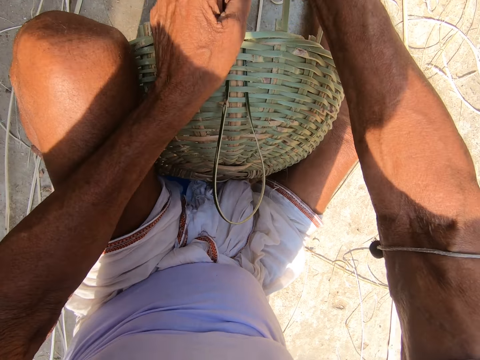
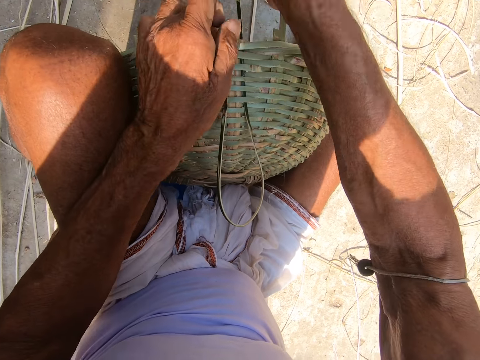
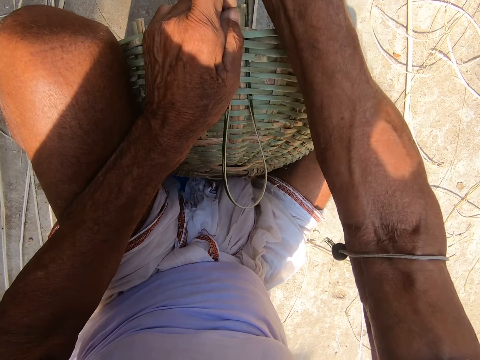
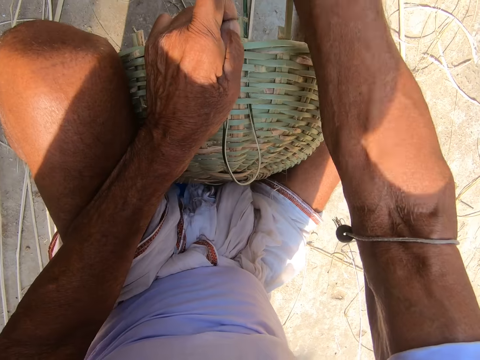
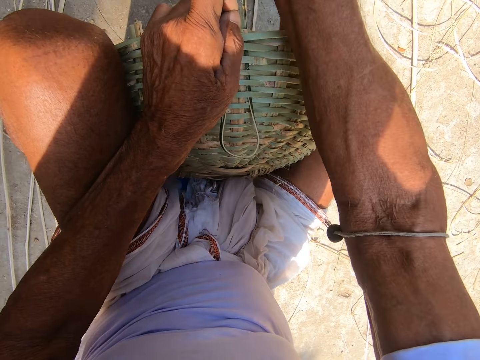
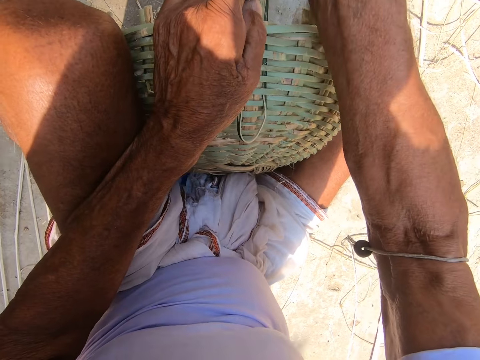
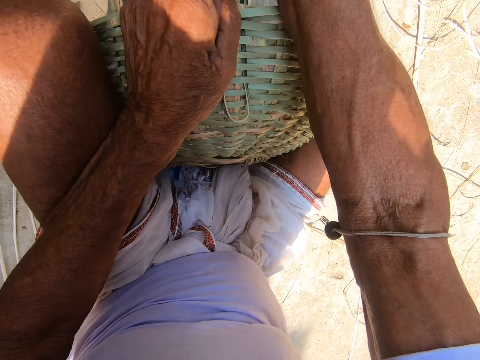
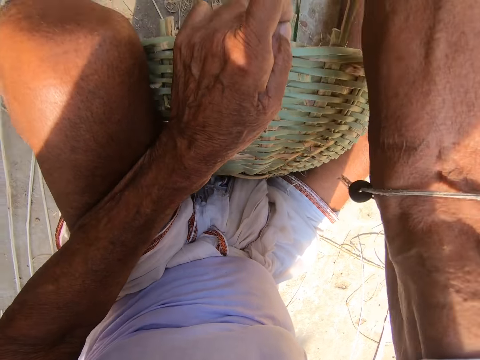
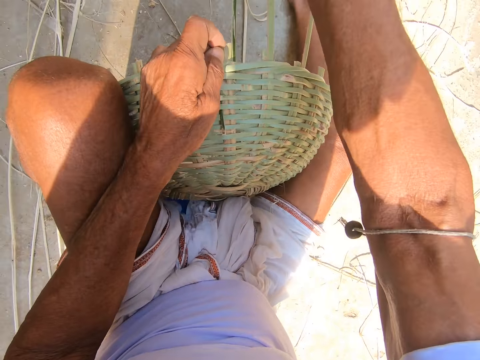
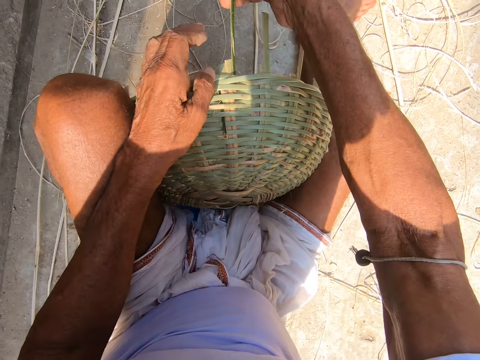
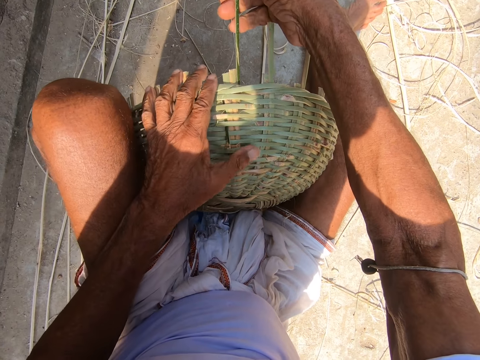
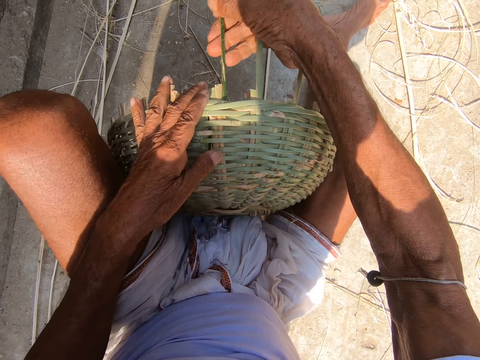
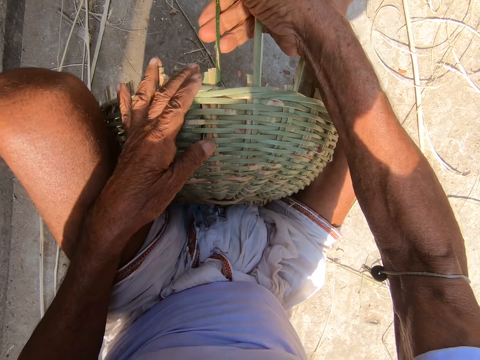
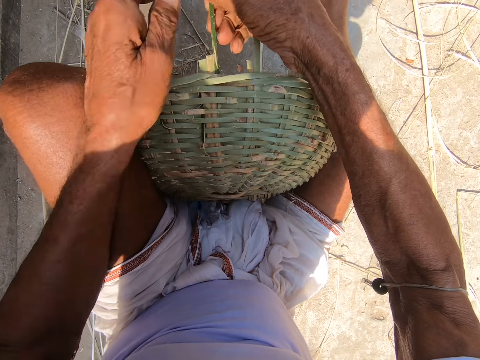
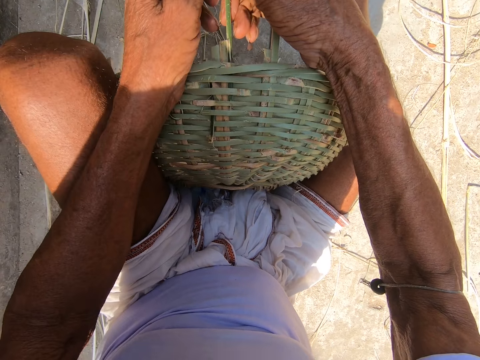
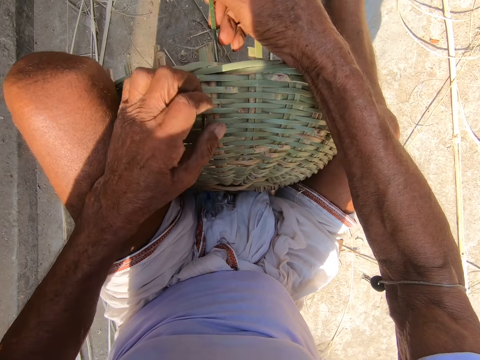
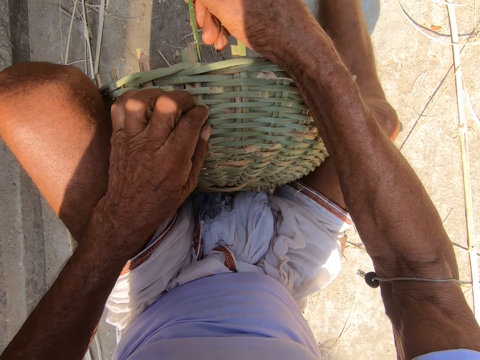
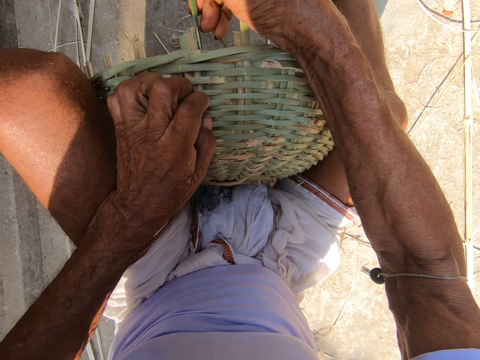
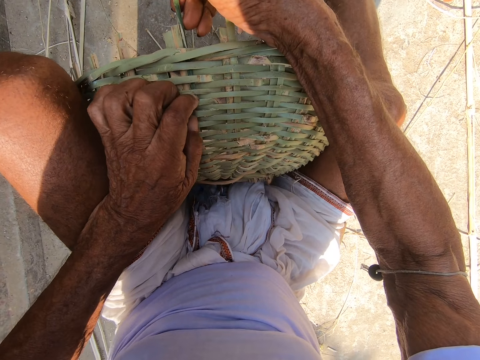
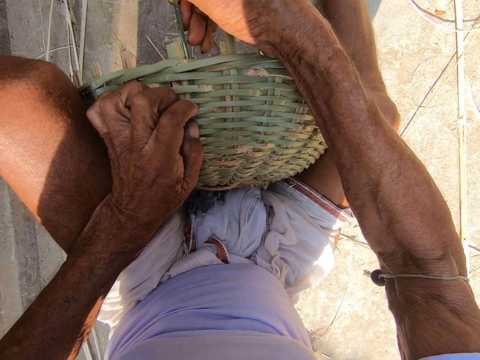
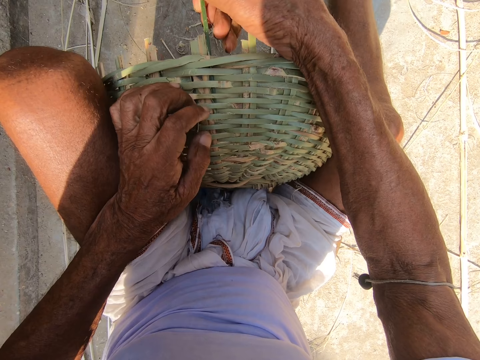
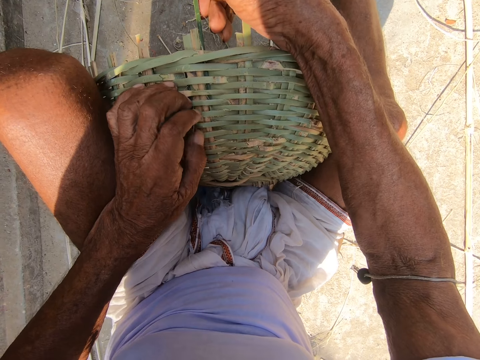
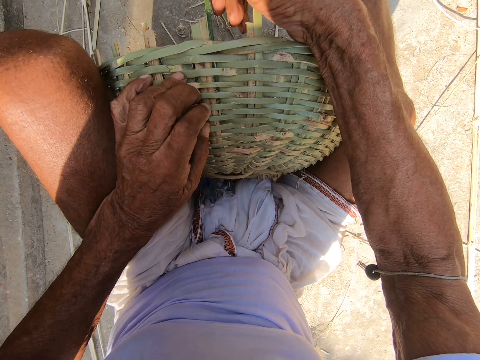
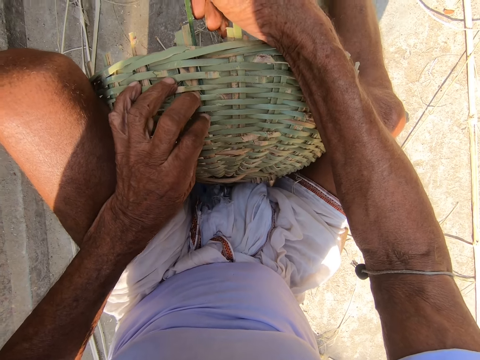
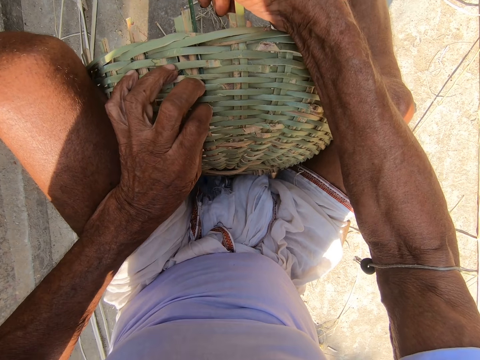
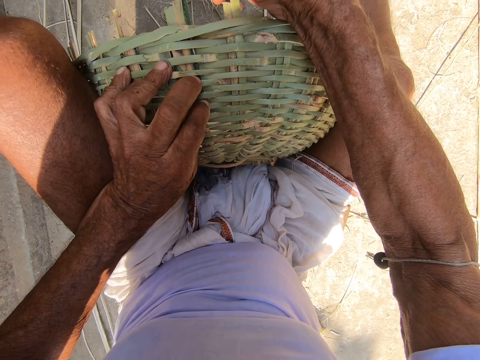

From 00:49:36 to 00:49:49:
The camera wearer pushes the bamboo strip into the basket with his right hand. He adjusts the cane weavers of the basket with his left hand.

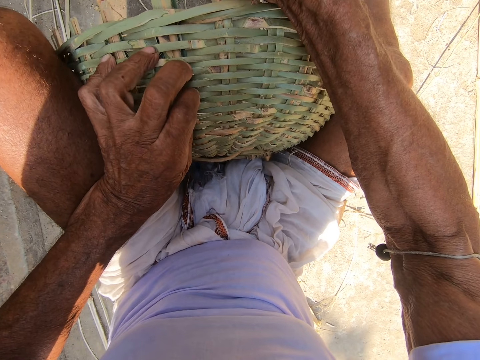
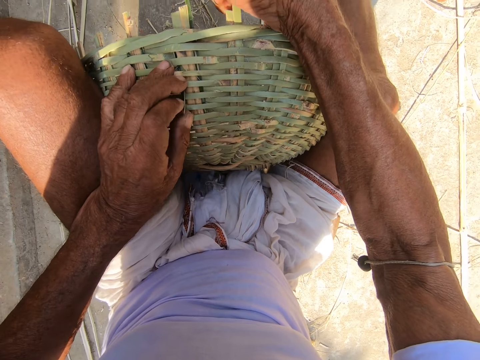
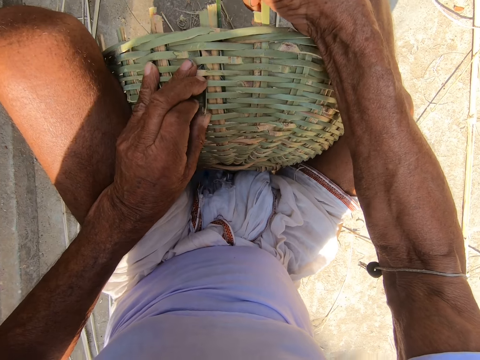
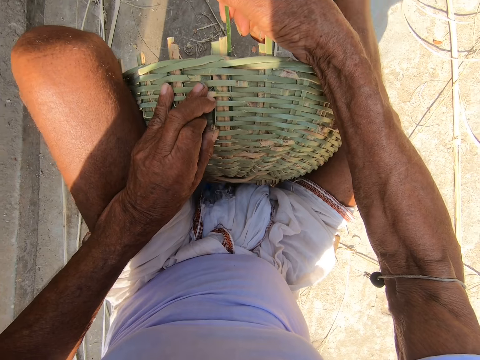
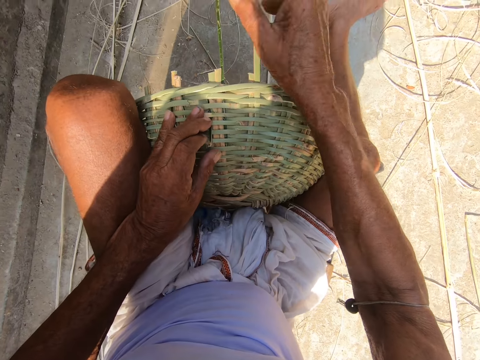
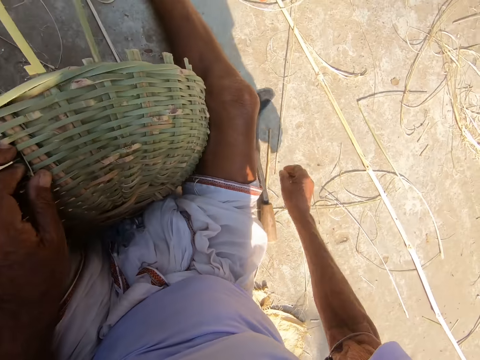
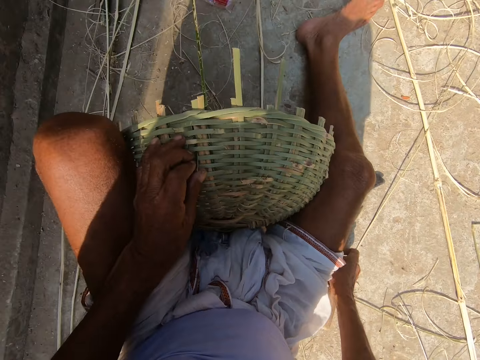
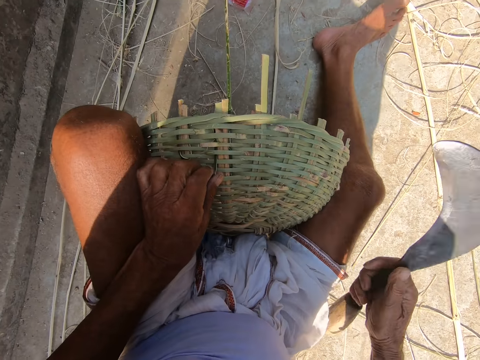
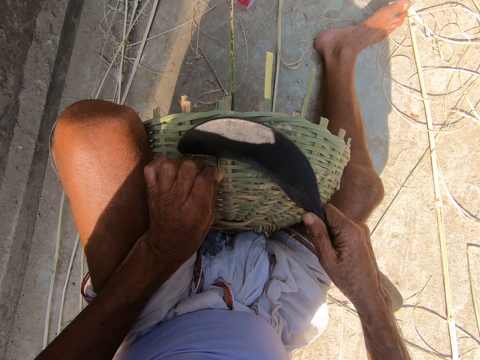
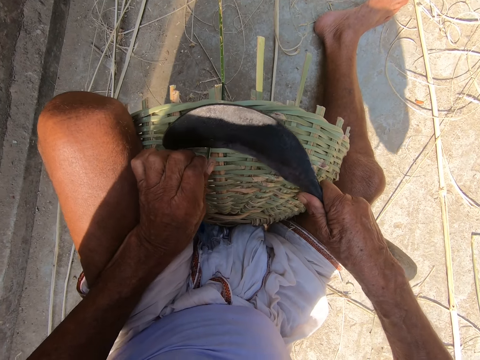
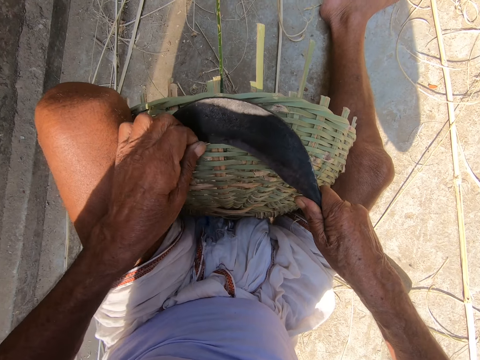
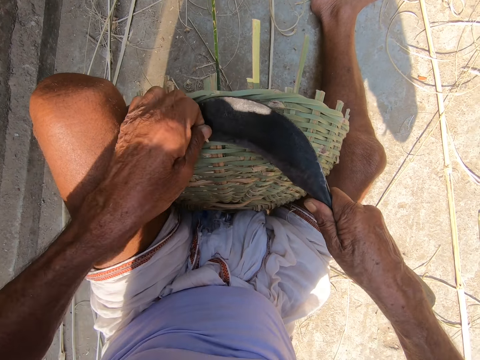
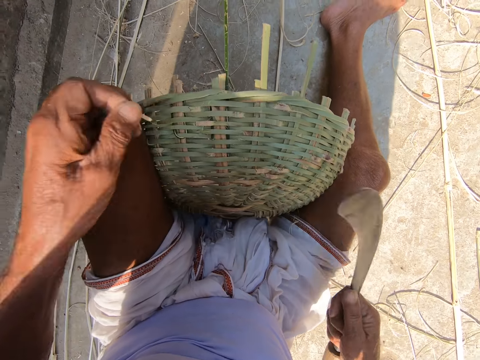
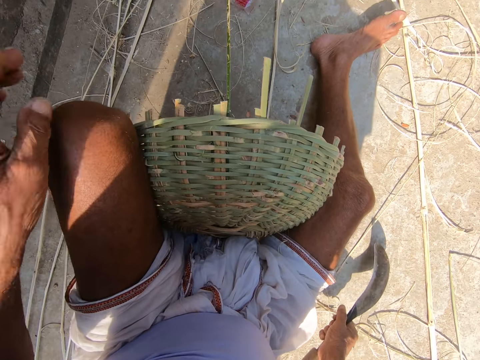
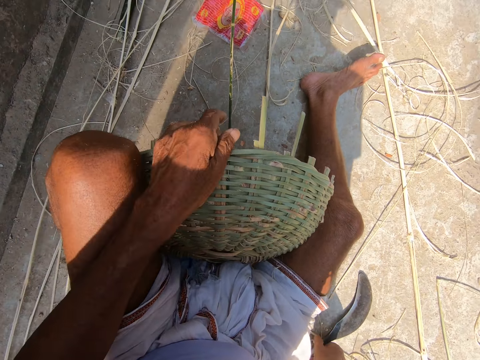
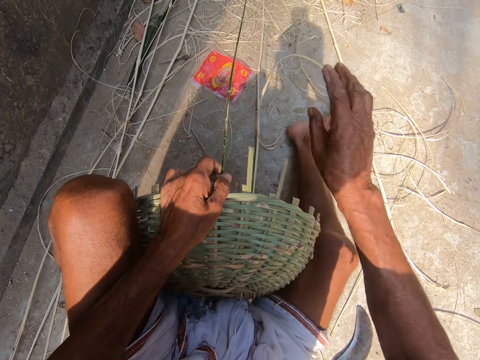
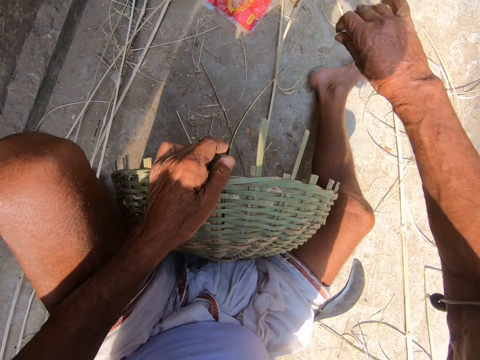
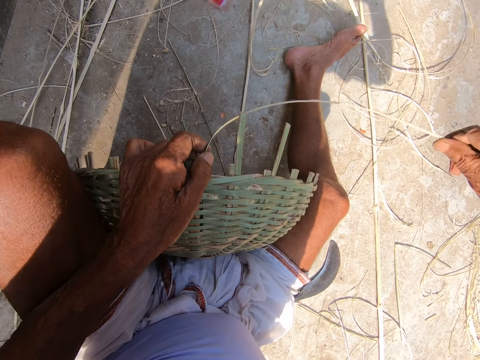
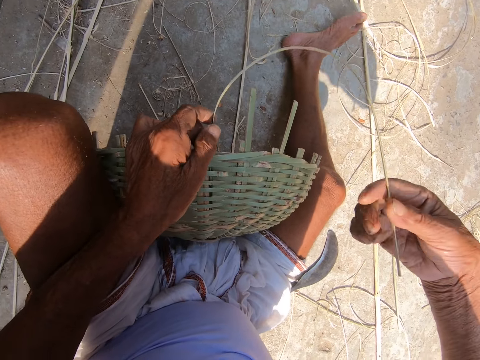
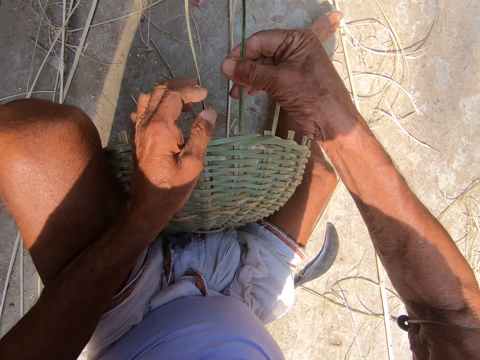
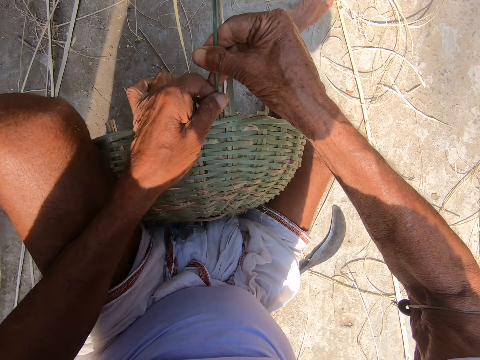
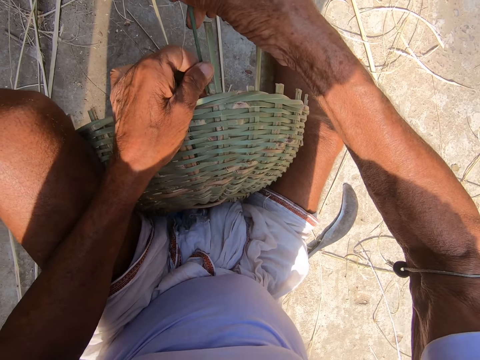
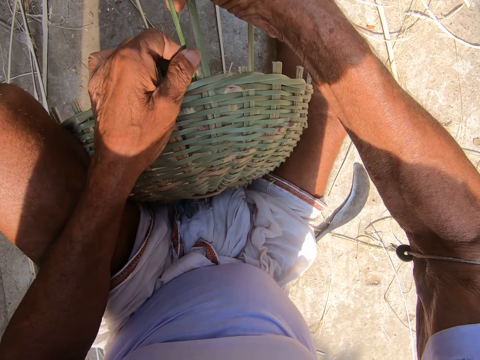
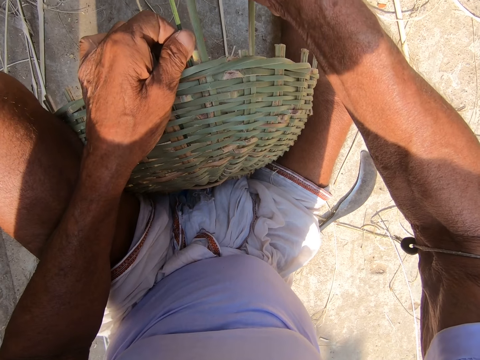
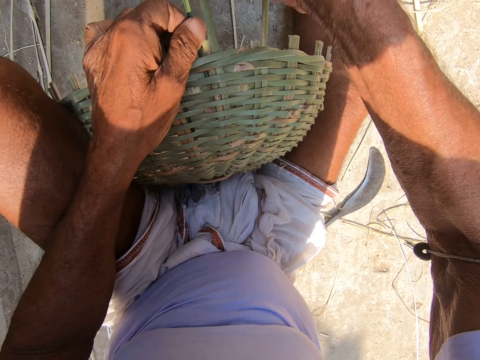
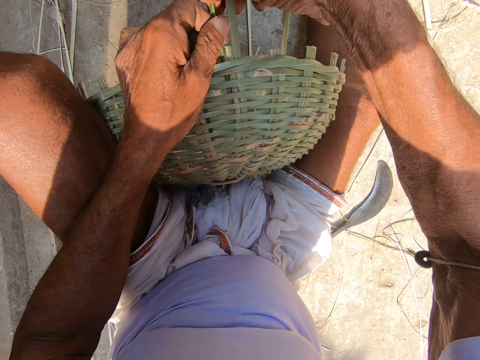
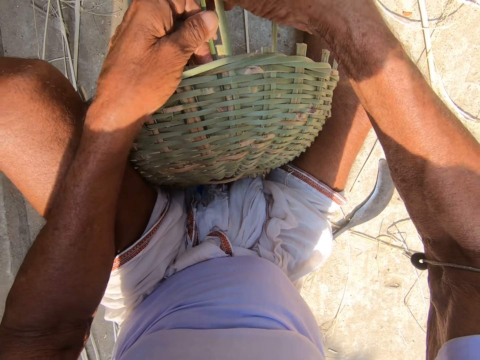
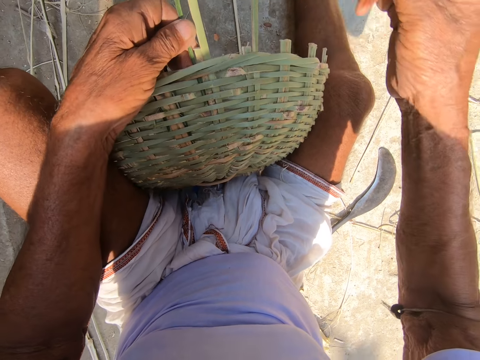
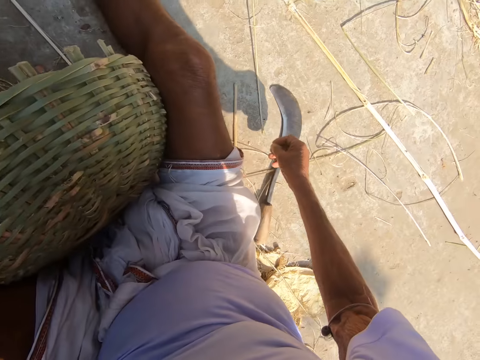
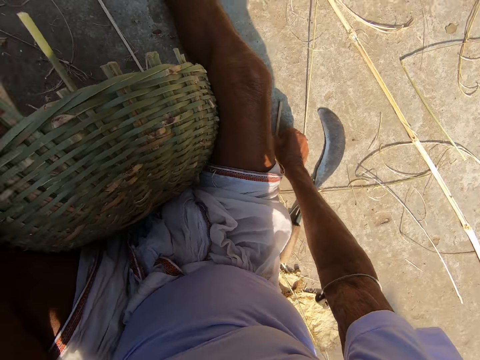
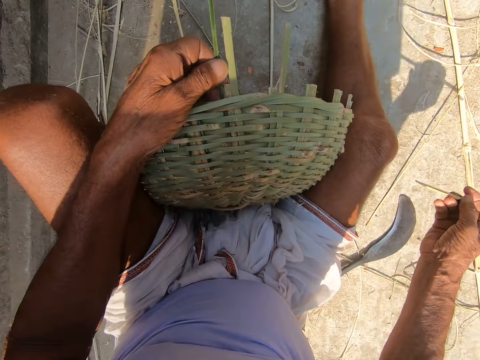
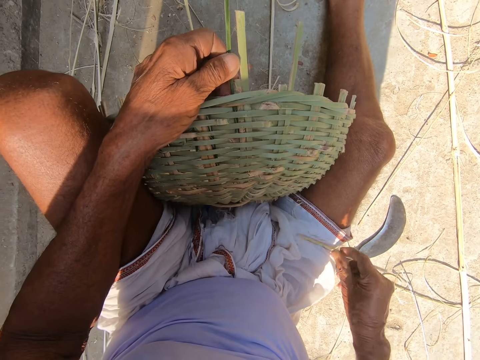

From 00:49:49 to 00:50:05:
The camera wearer picks up the sickle from the ground with his right hand. He cuts the bamboo strip on the basket with the sickle in his right hand. He drops the sickle on the ground. He weaves the basket with both hands. He picks up a stick from the ground with his right hand.
